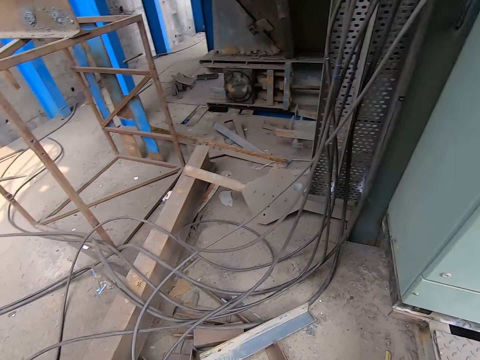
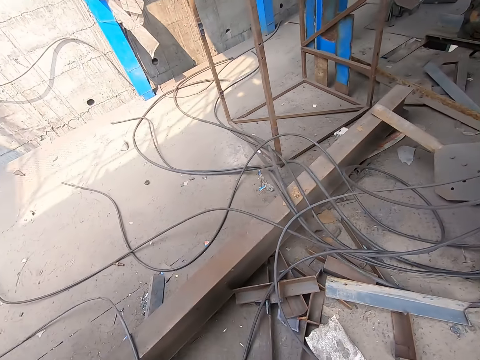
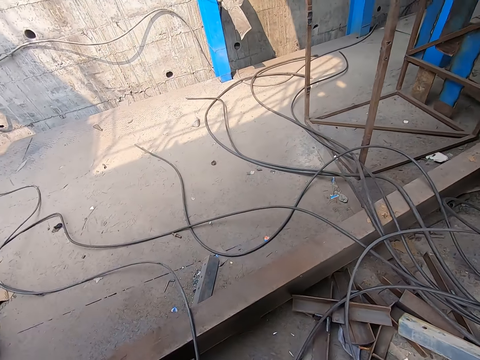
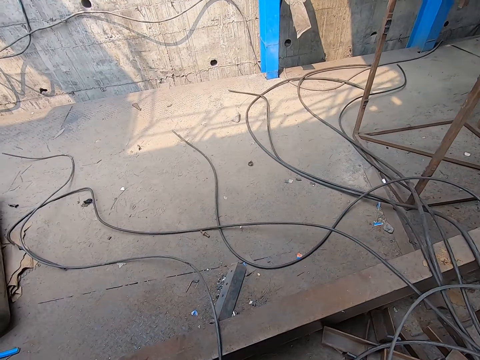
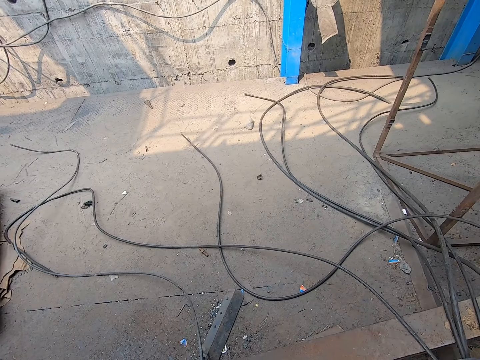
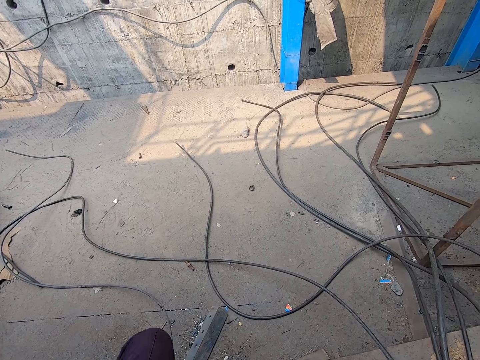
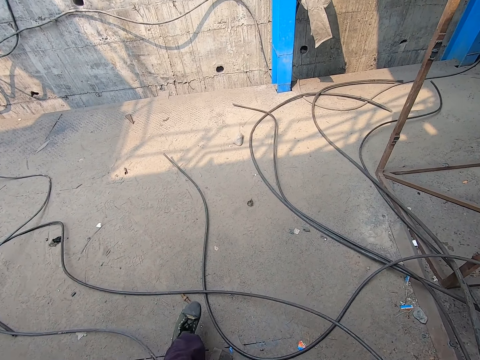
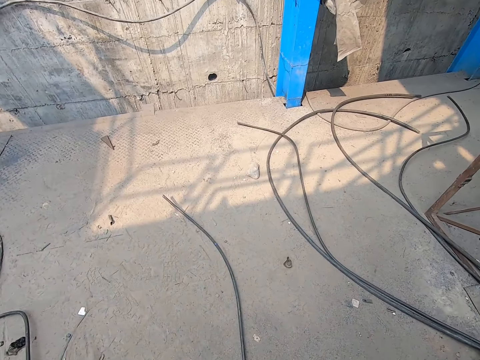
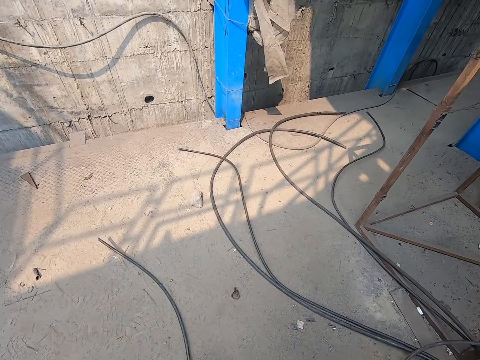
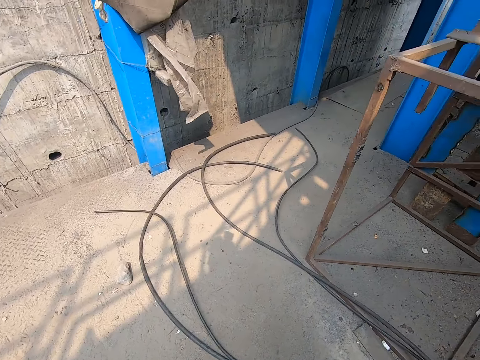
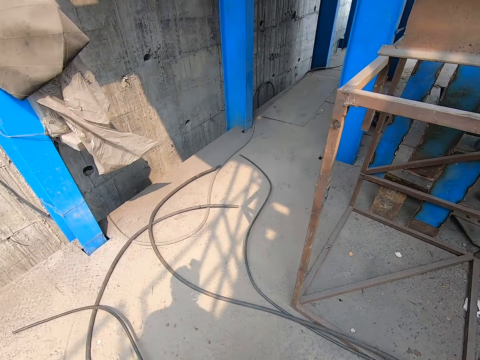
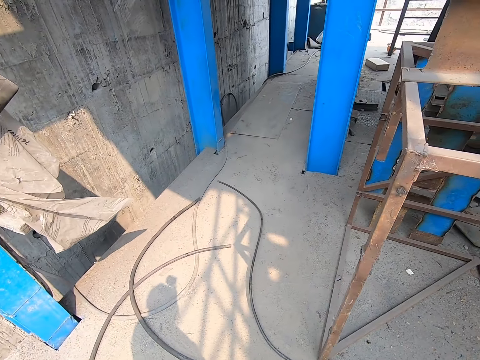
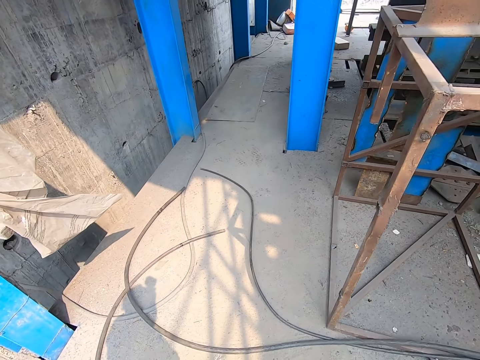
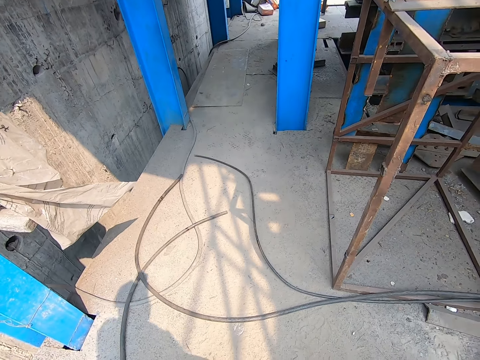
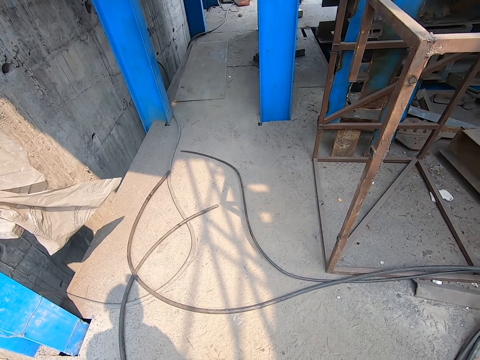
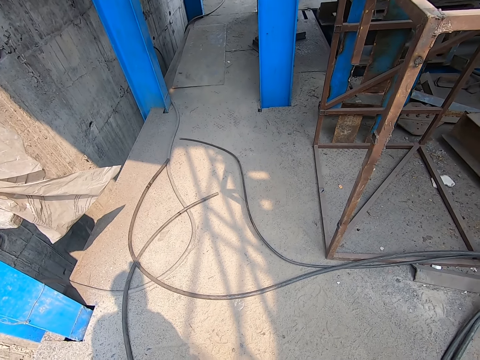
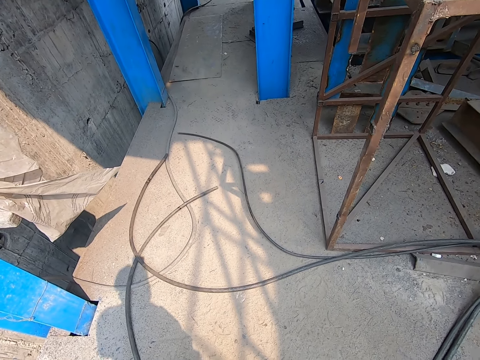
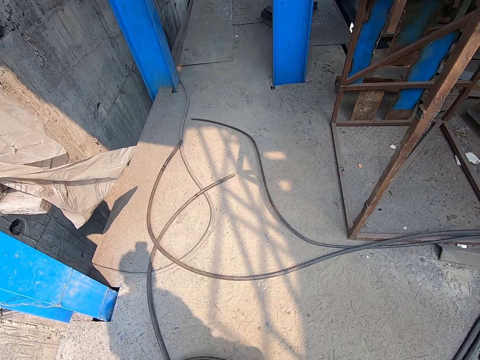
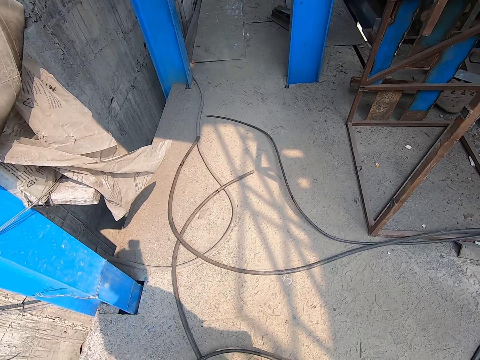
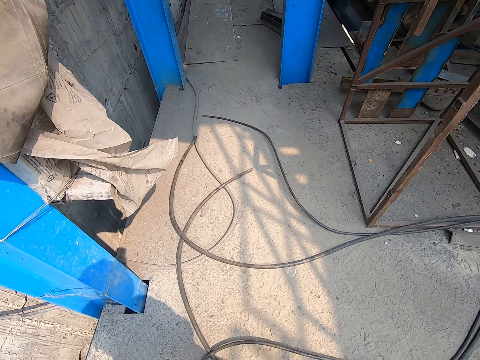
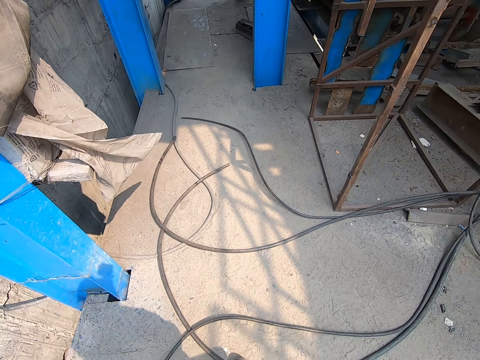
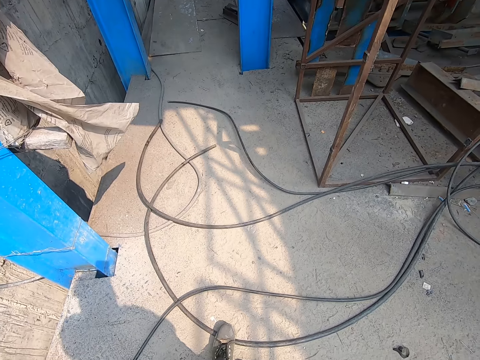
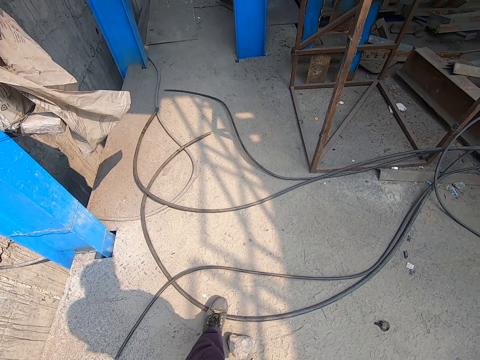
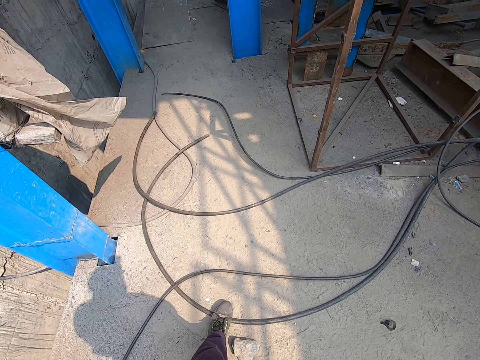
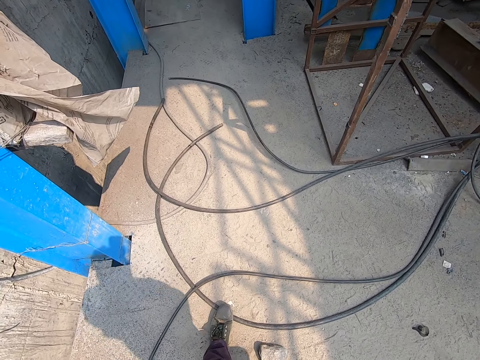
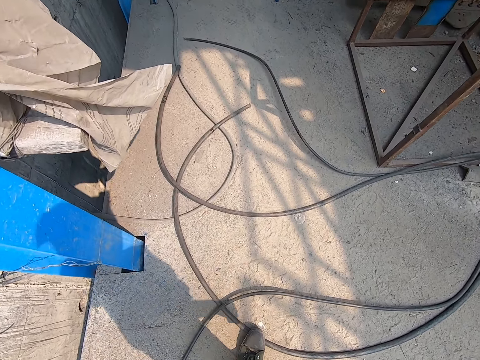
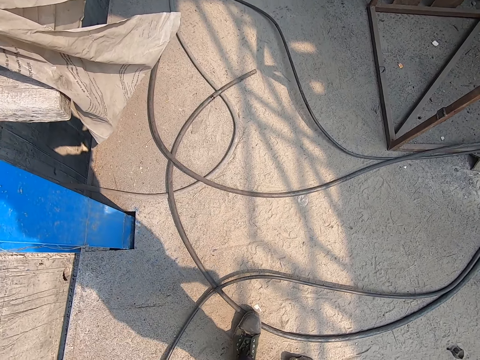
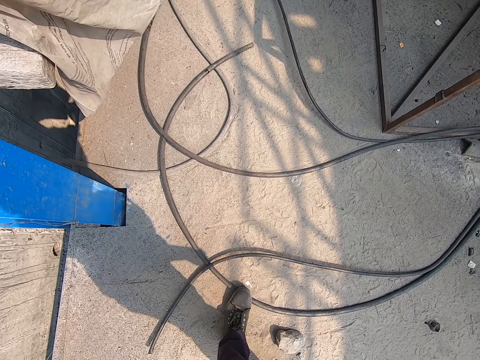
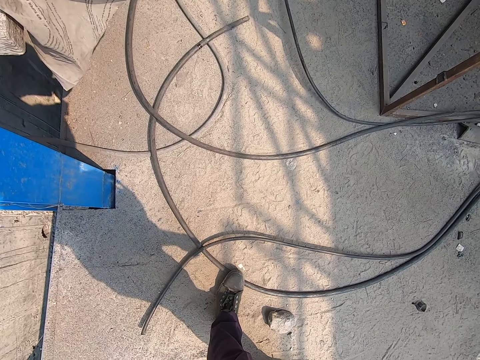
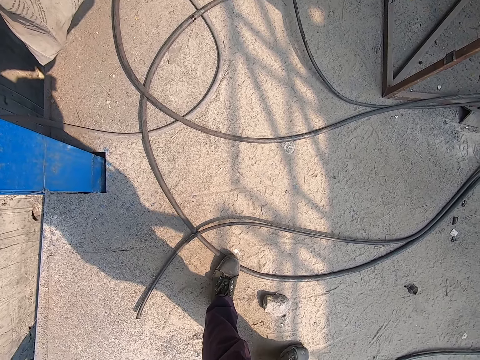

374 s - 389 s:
The camera wearer walks around.

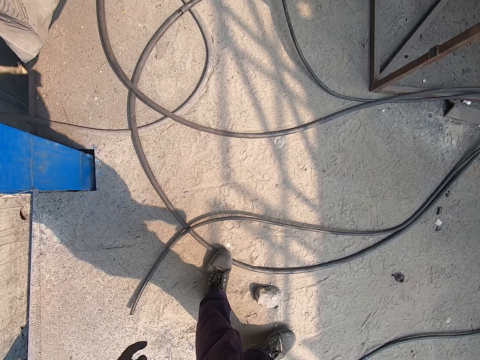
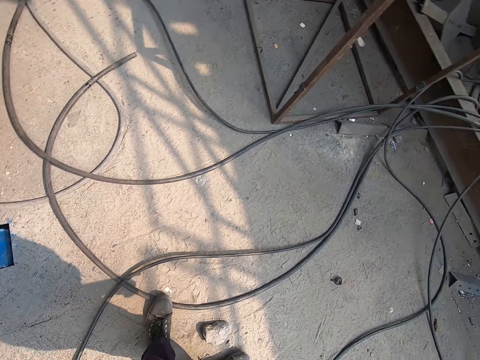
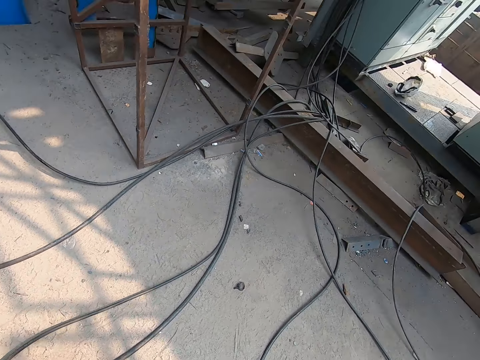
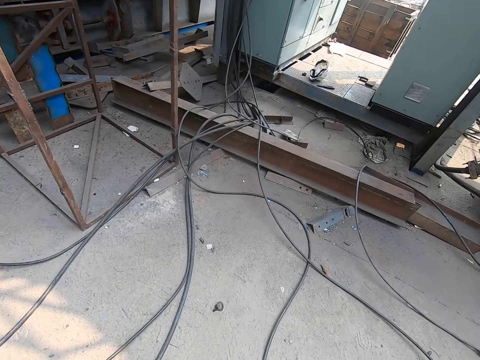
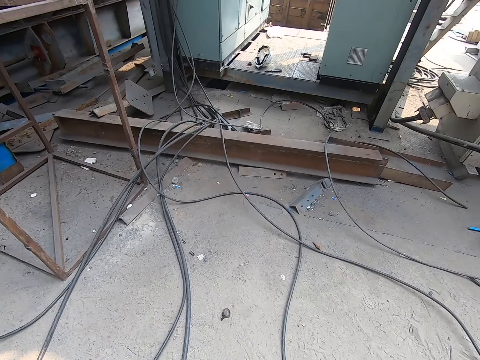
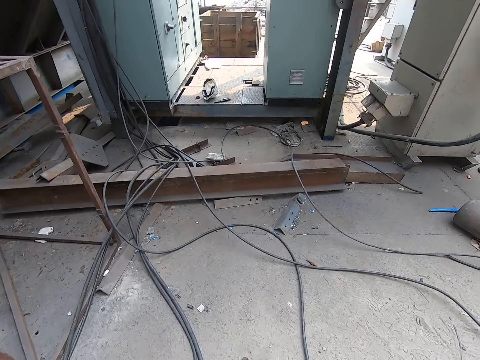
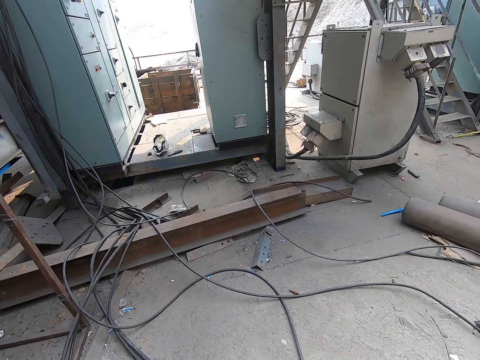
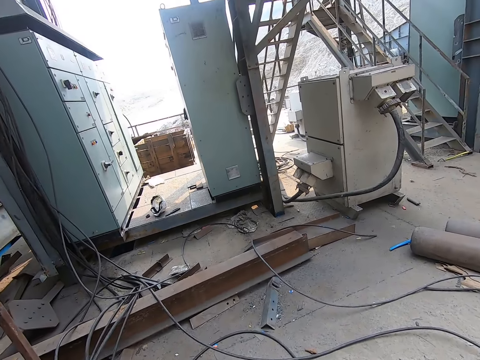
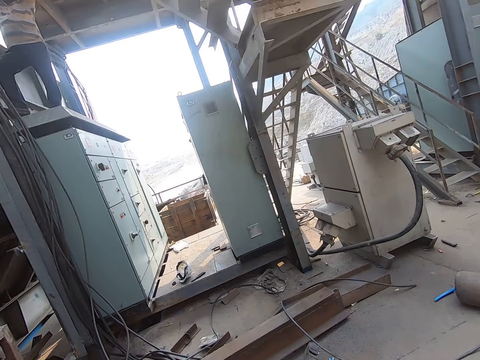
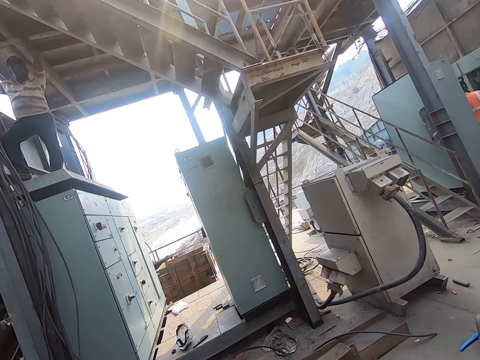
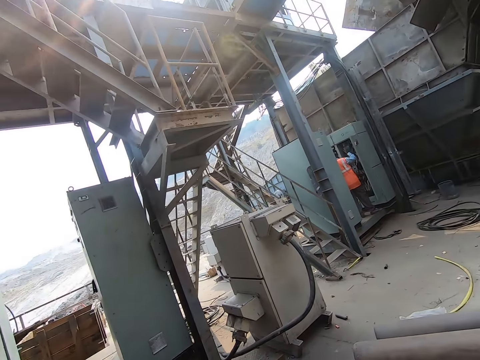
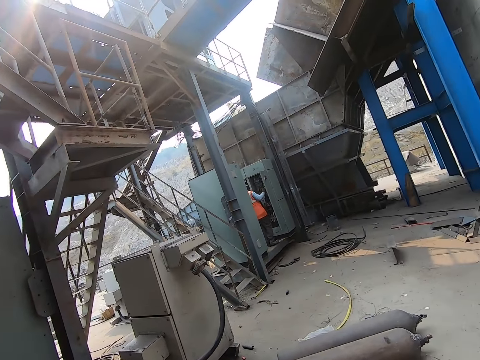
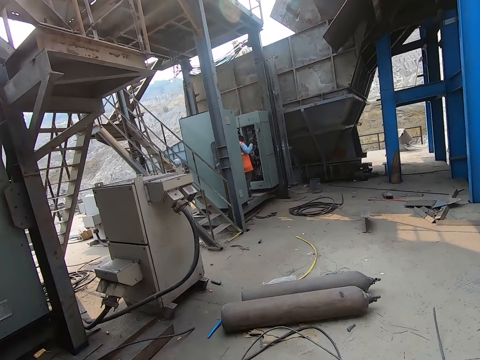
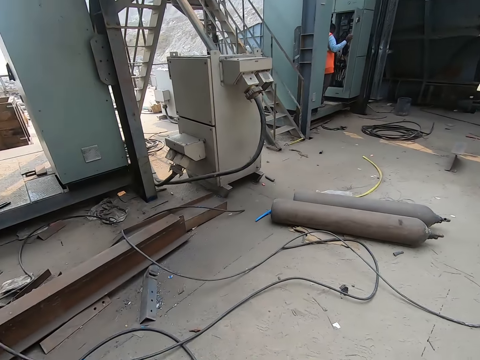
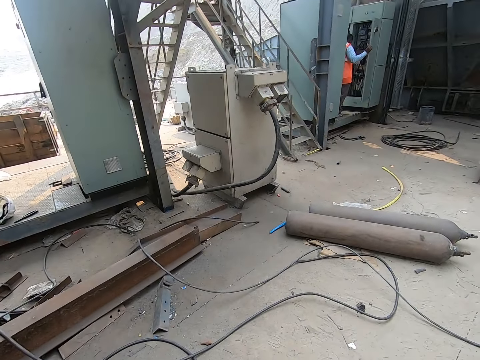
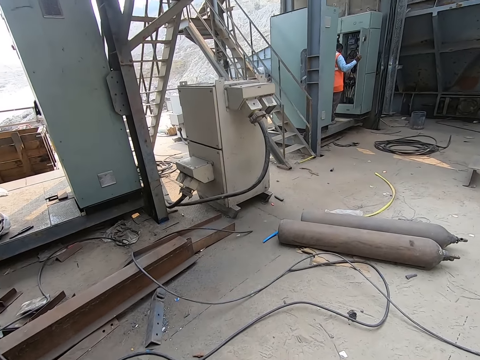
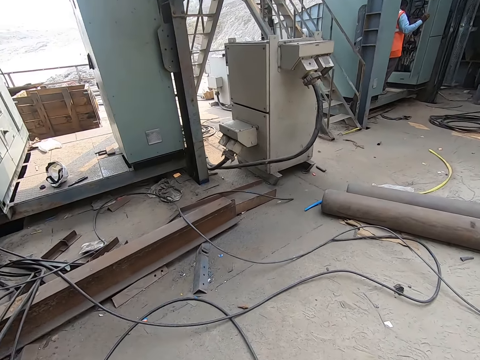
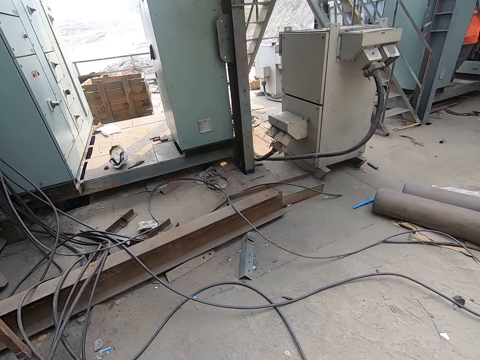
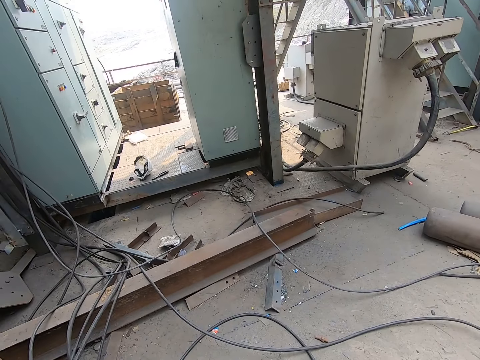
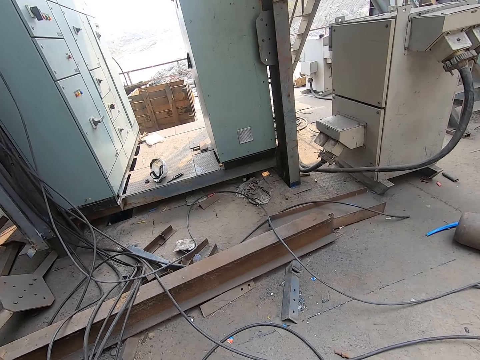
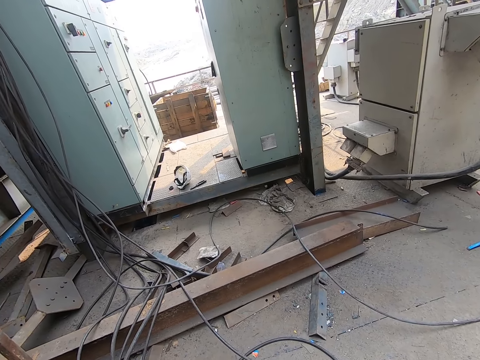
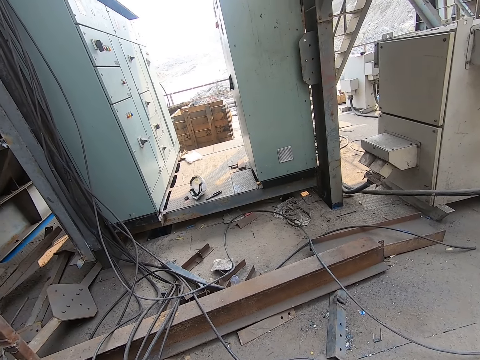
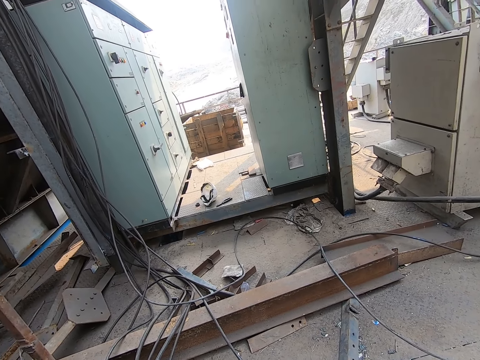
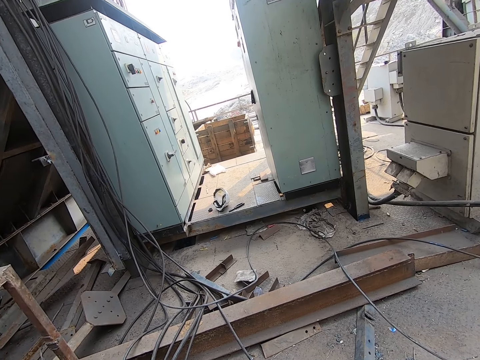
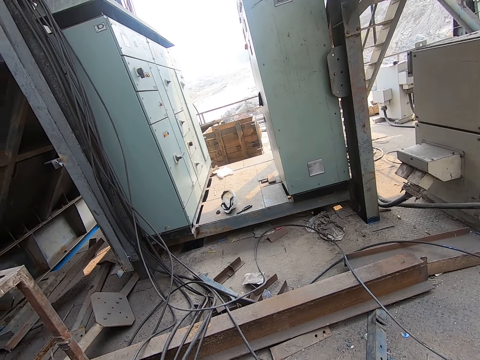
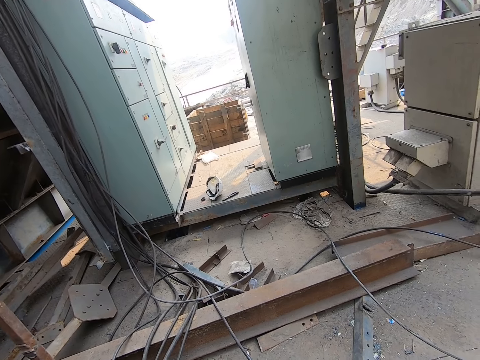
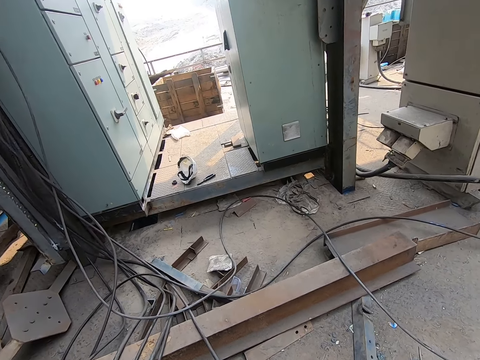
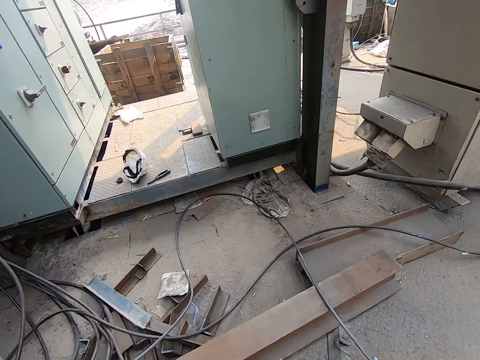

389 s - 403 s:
The camera wearer interacts with a man. The man holds the ceiling with his left hand. Another man holds an automatic transfer switch door with his right hand. The camera wearer looks around.
